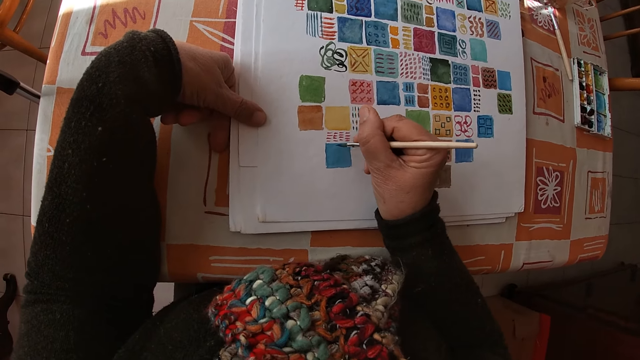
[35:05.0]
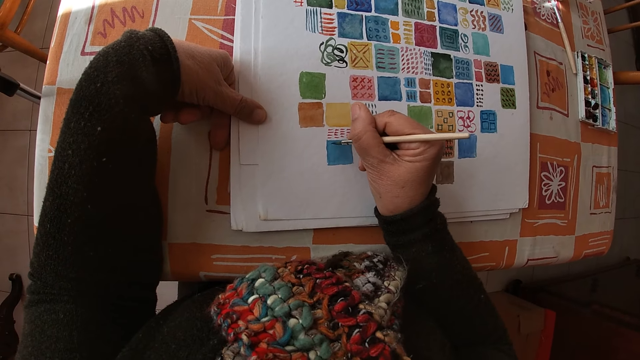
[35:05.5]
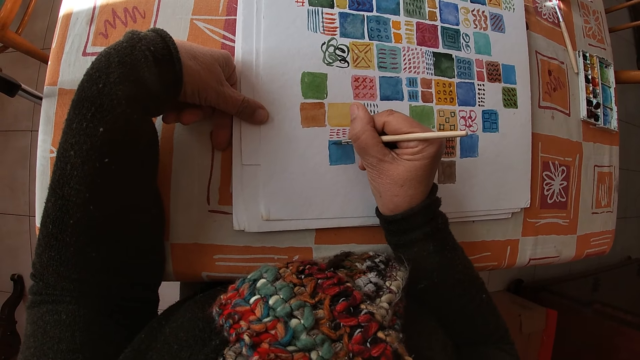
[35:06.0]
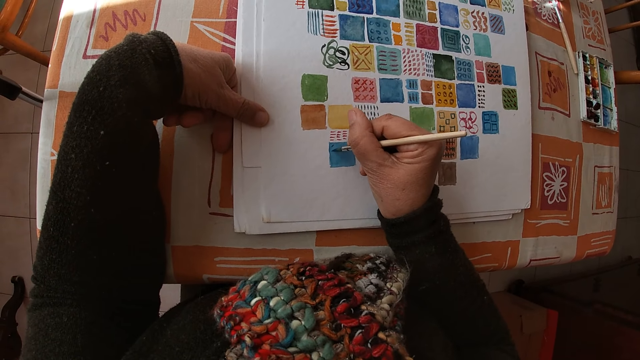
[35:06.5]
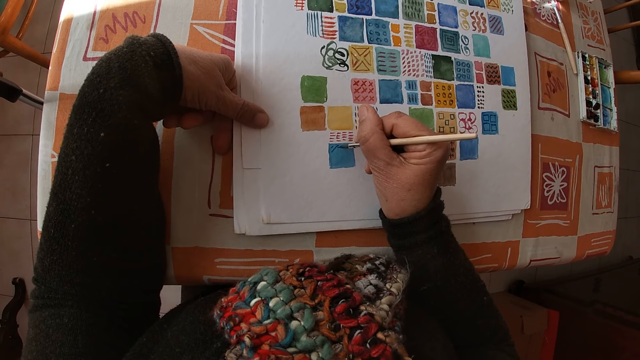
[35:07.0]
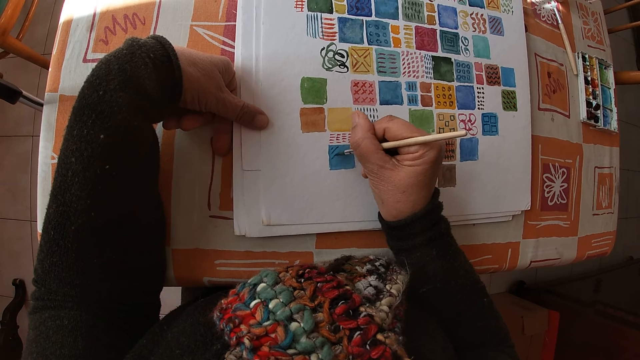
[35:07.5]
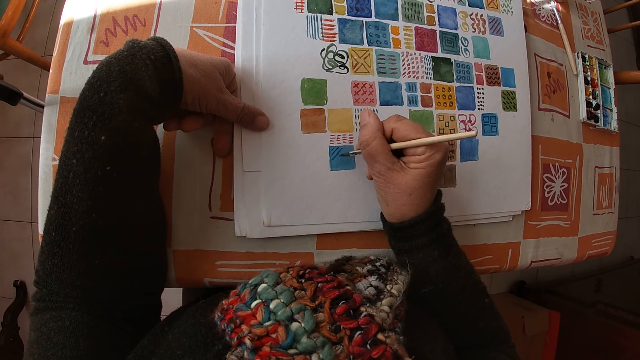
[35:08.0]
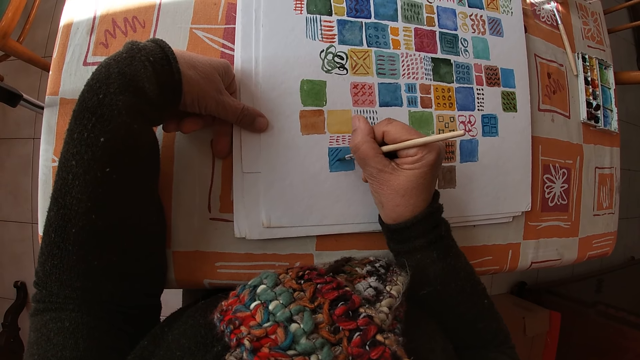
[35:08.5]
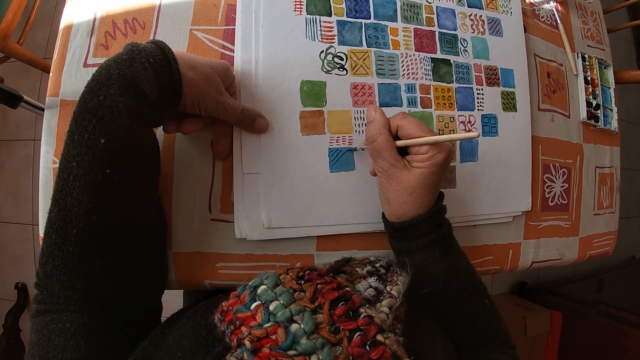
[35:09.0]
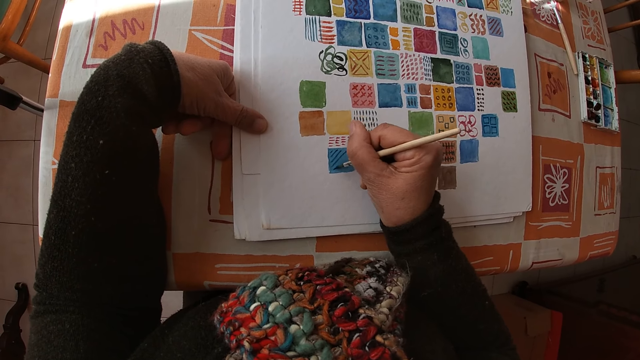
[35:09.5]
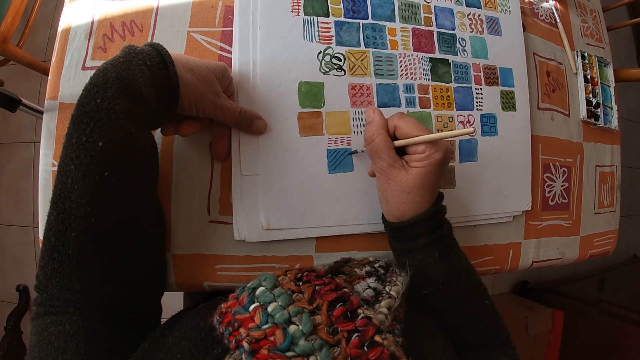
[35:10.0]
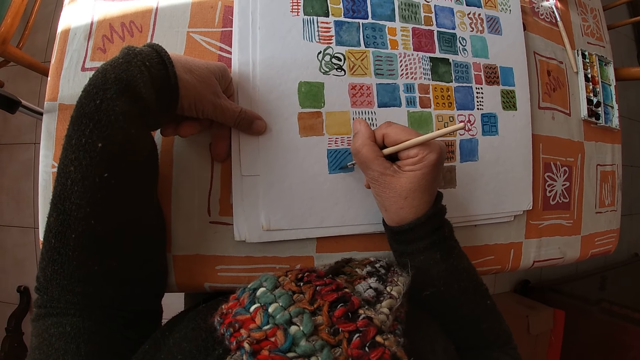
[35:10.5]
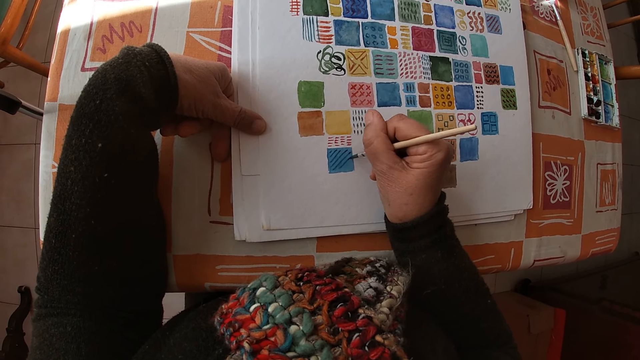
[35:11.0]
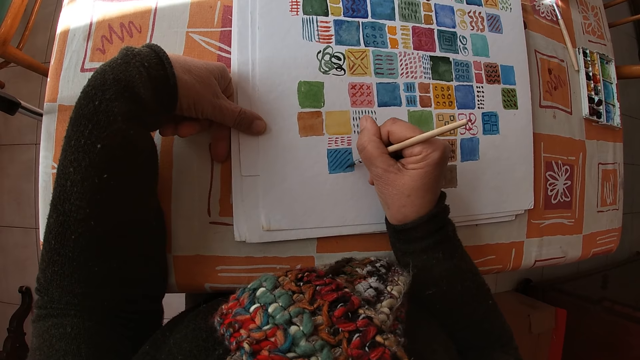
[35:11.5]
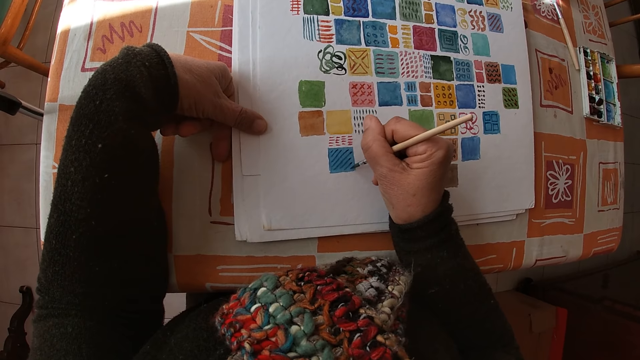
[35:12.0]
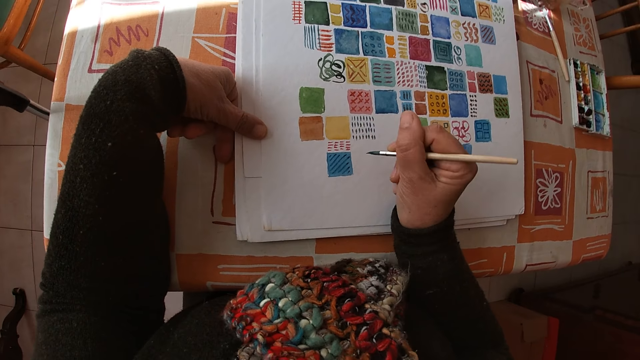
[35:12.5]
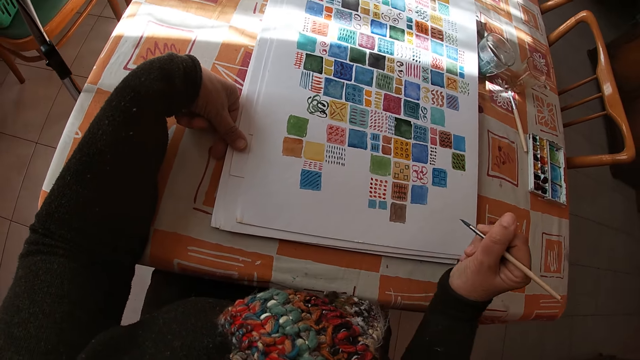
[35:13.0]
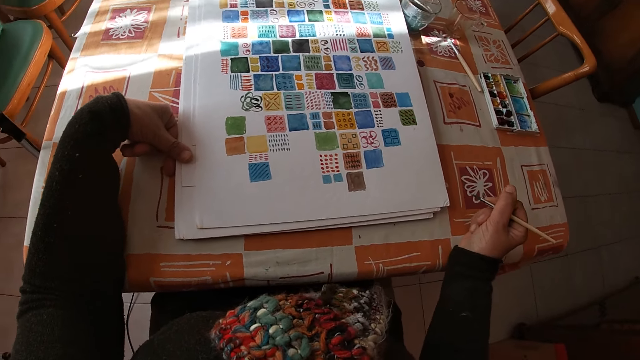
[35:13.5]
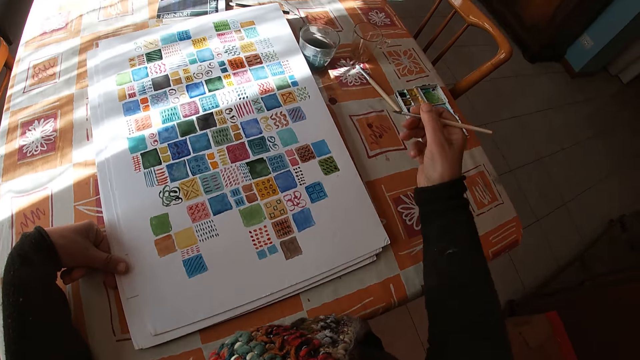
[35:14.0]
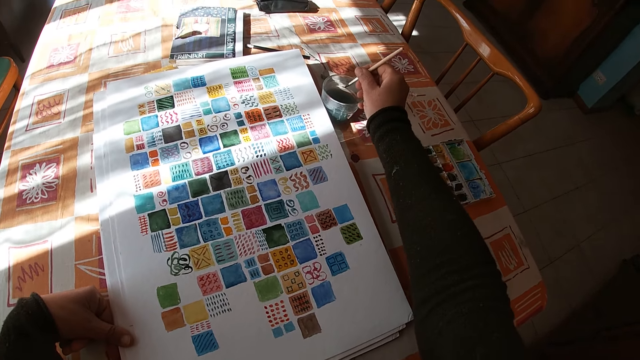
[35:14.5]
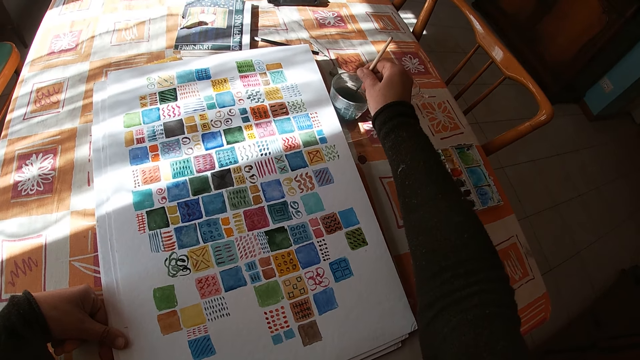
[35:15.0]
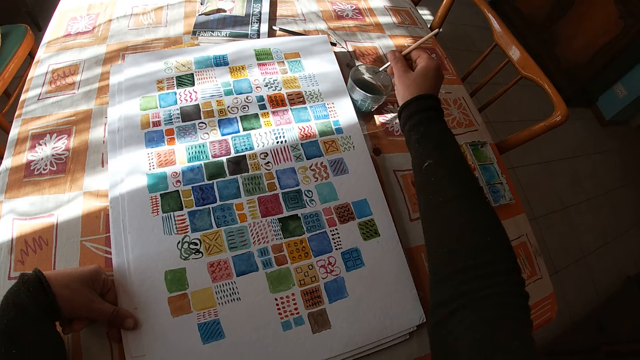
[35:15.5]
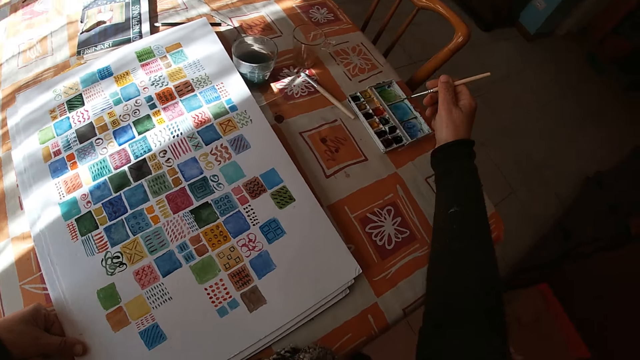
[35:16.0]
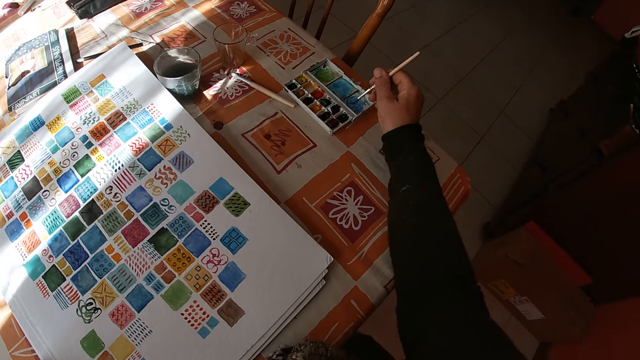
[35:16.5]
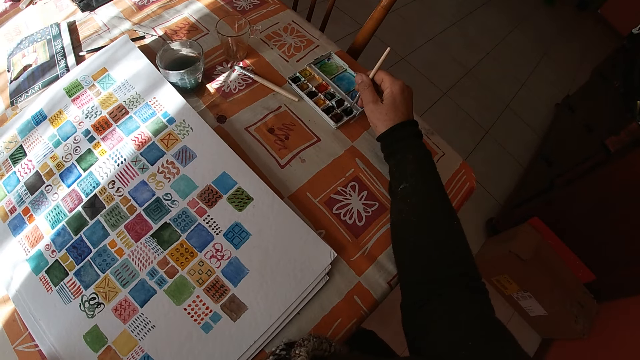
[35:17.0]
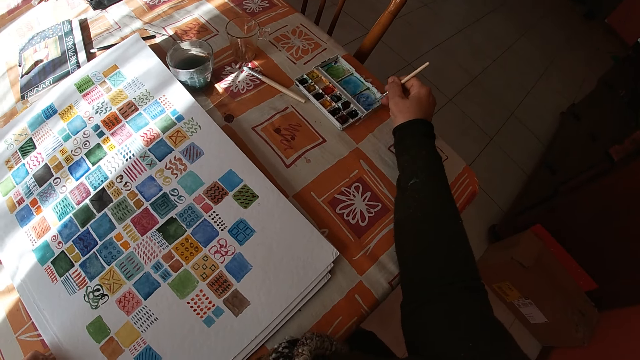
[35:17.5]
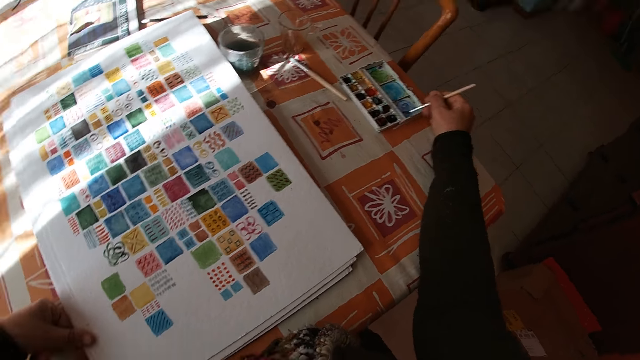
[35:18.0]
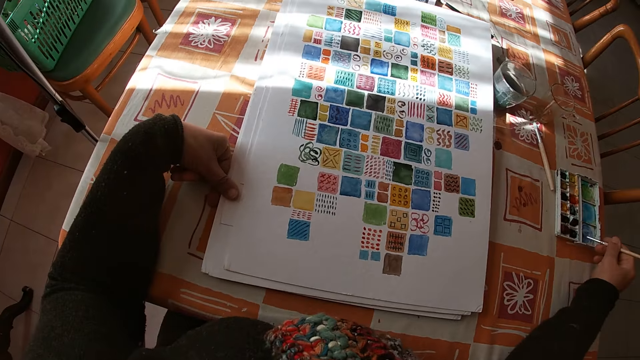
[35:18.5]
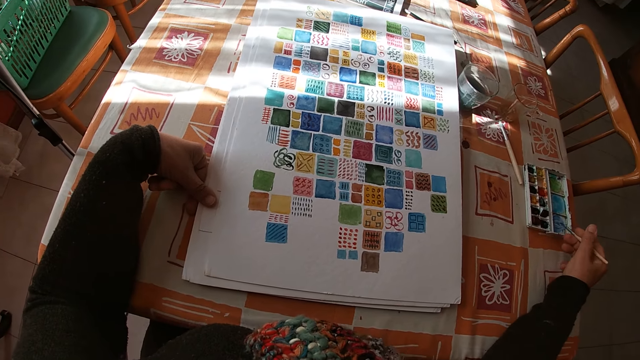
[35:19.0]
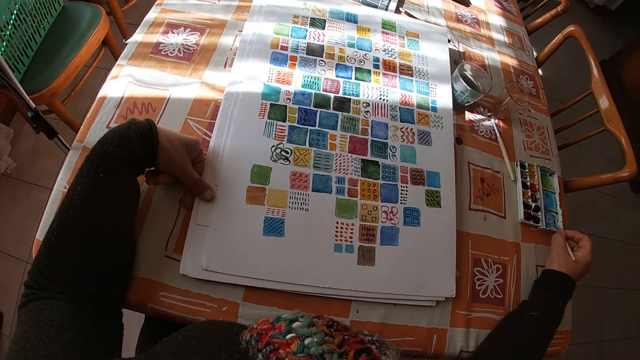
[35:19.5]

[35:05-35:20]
The camera wearer holds the paintbrush. She puts the right hand on the table. She dips the paint brush in her right hand into the bowl of water on the table. She places her right arm on the table. She dips the paint brush in her right hand into the color palette on the table.

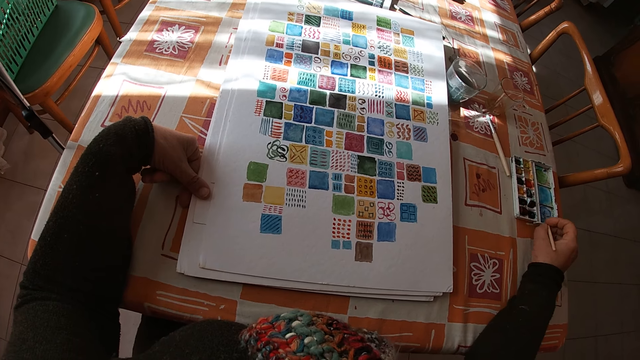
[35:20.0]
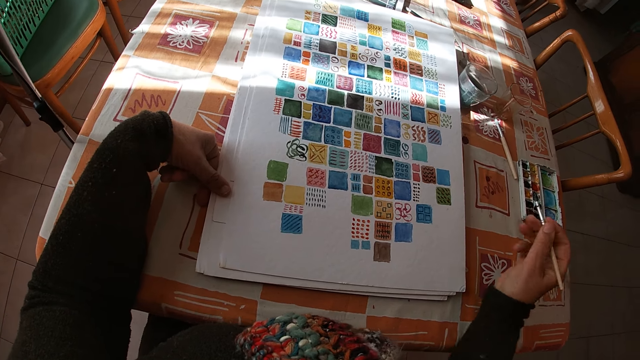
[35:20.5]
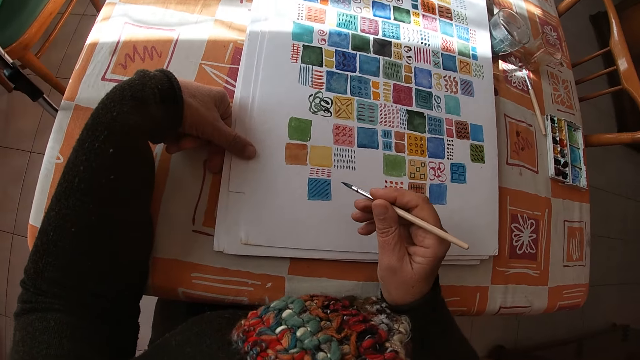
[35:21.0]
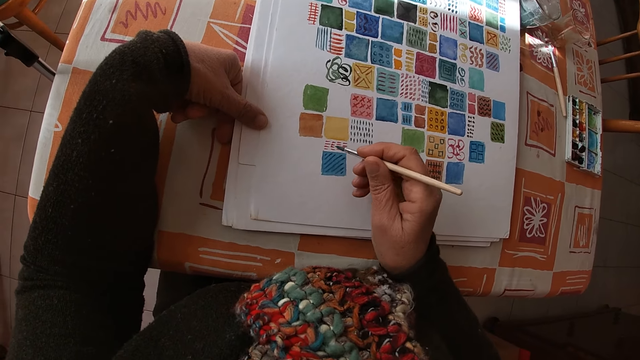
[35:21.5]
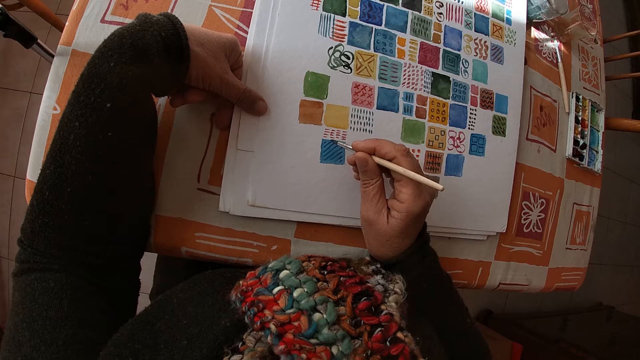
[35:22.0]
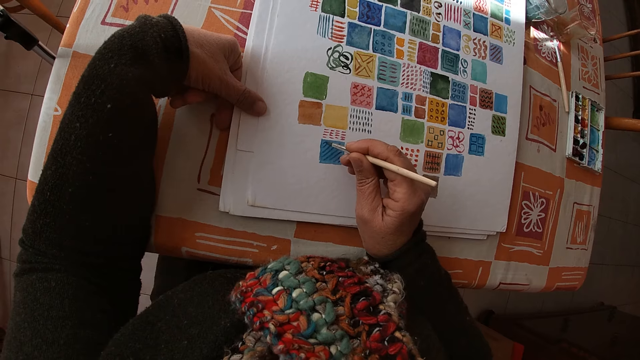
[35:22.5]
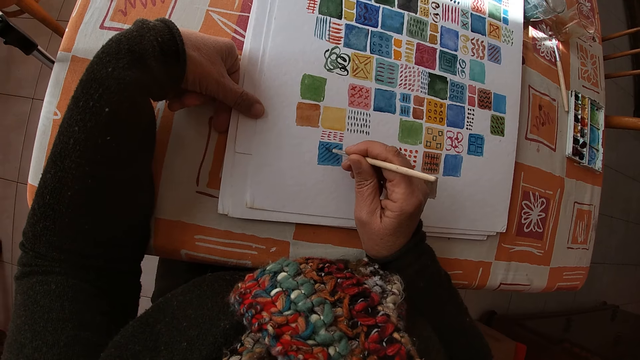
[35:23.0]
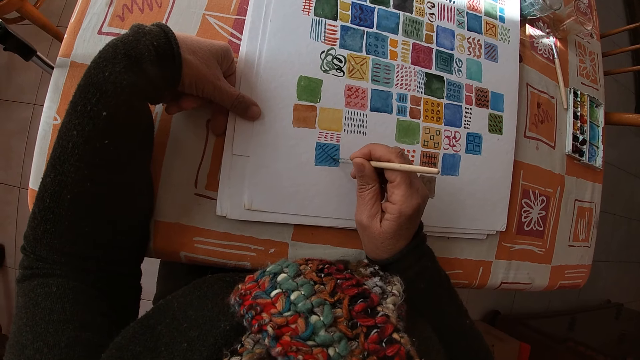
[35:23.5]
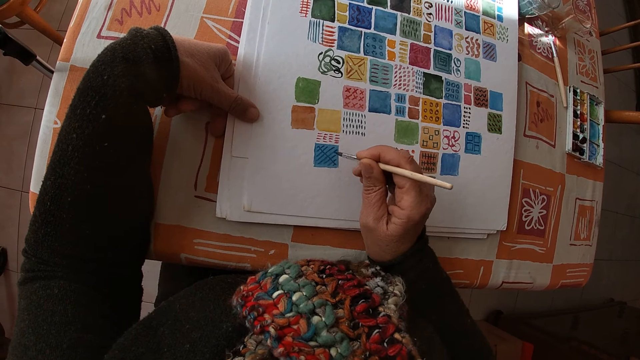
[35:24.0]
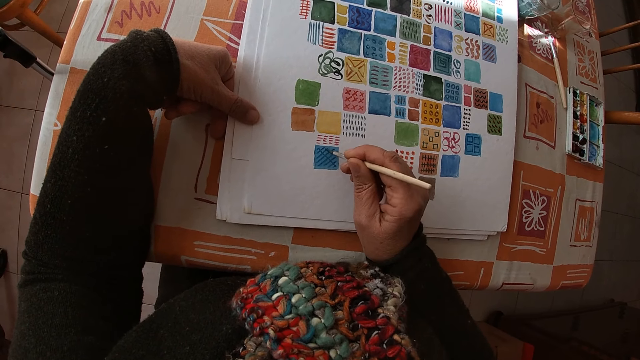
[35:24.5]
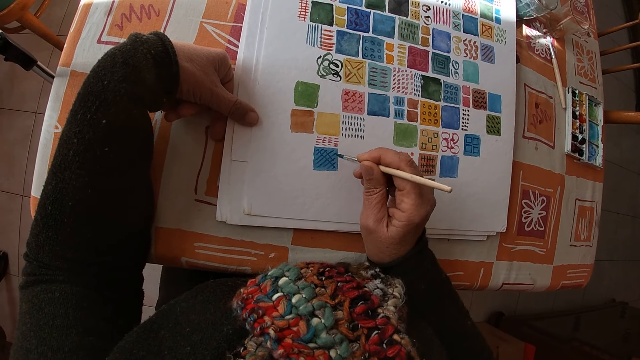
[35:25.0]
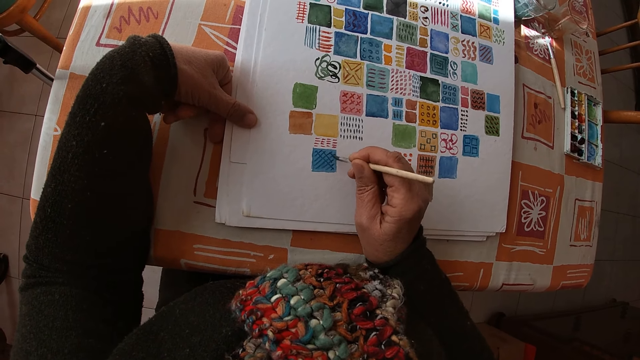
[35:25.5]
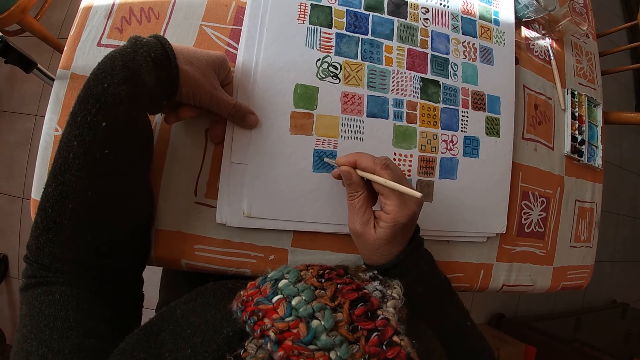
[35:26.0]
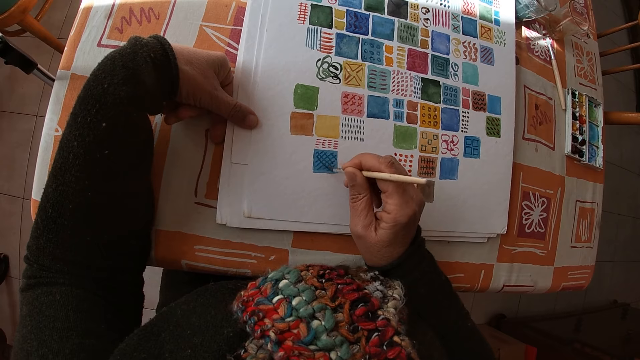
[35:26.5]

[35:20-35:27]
The camera wearer paints on the canvas pad on the table with the paint brush in her right hand.
